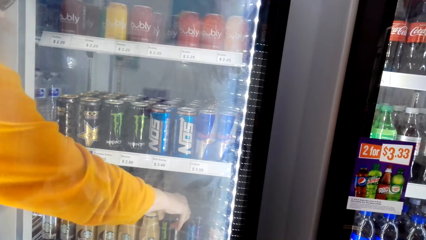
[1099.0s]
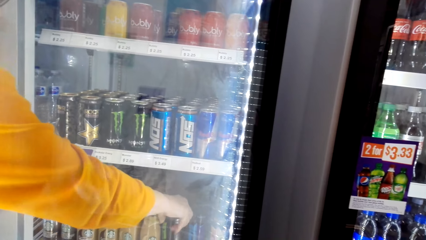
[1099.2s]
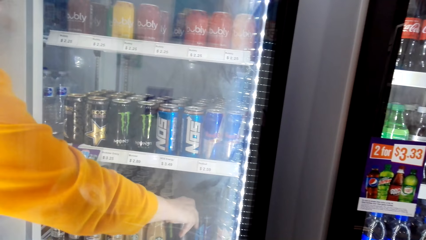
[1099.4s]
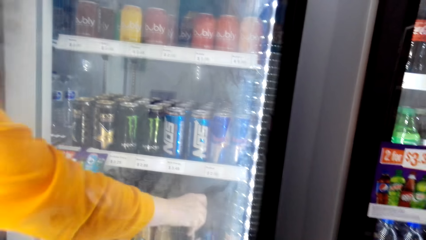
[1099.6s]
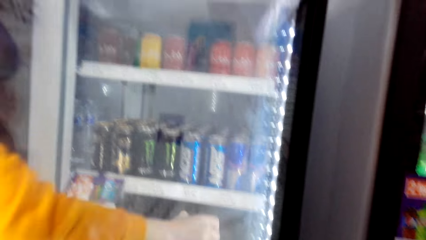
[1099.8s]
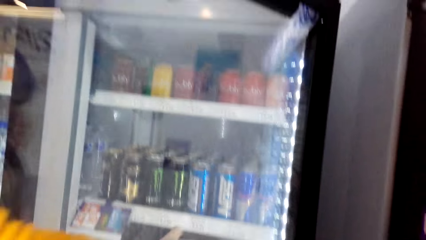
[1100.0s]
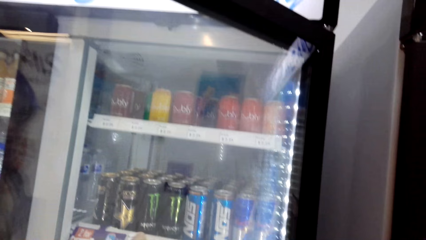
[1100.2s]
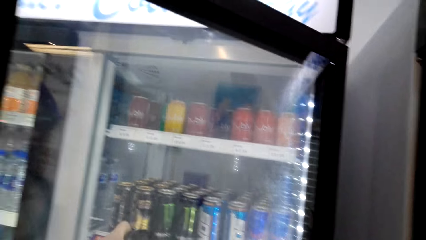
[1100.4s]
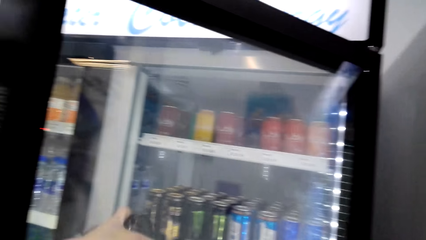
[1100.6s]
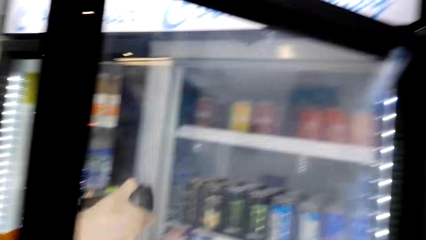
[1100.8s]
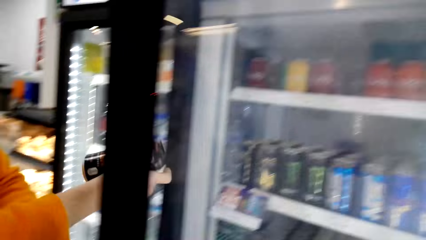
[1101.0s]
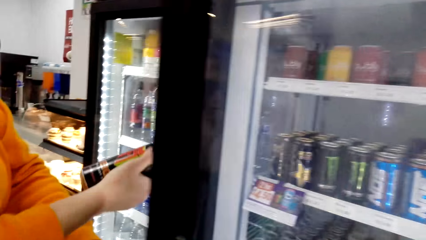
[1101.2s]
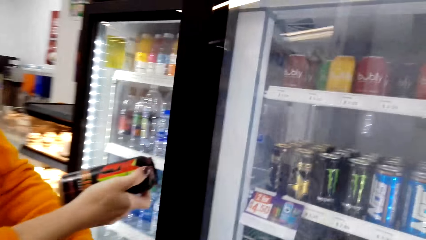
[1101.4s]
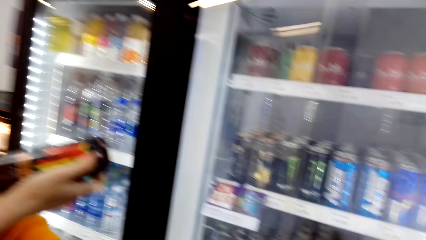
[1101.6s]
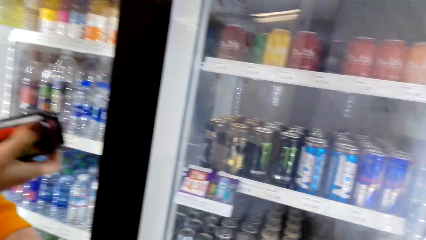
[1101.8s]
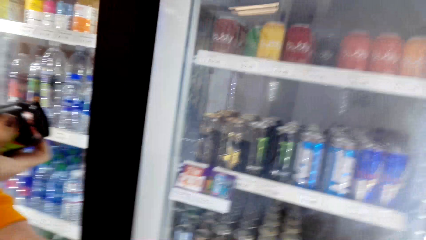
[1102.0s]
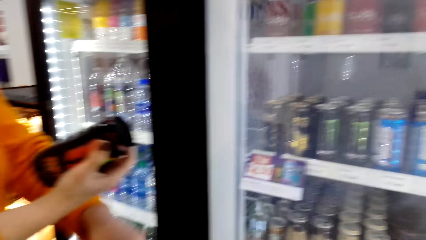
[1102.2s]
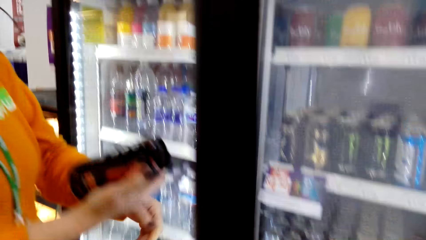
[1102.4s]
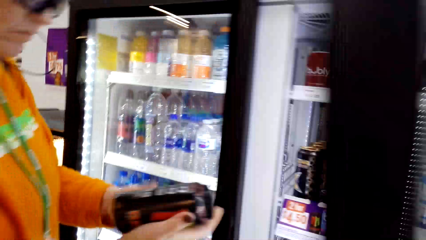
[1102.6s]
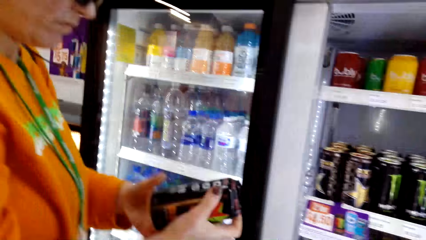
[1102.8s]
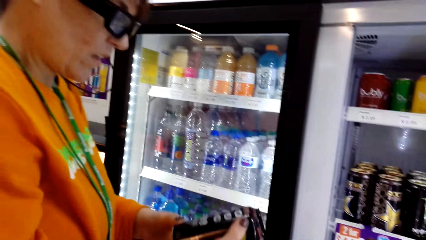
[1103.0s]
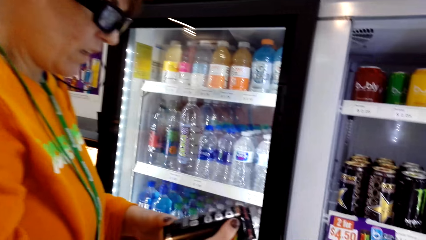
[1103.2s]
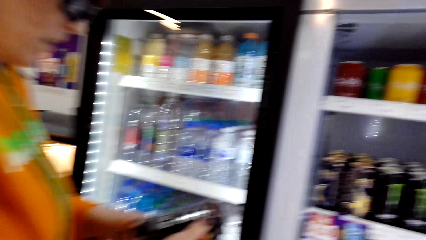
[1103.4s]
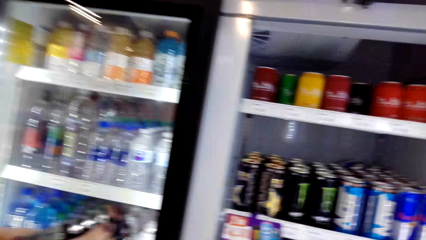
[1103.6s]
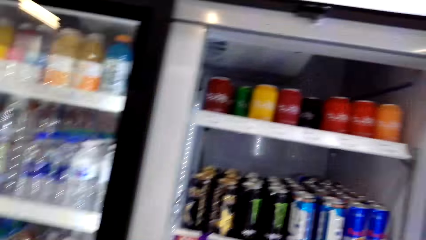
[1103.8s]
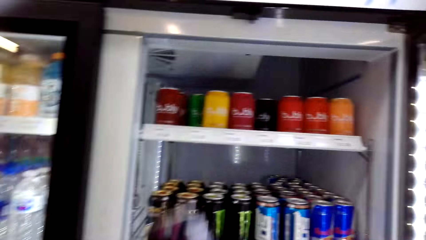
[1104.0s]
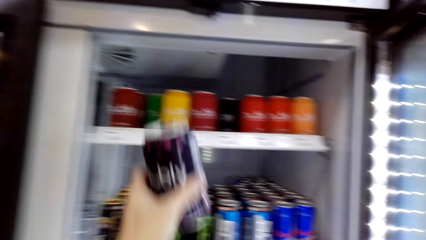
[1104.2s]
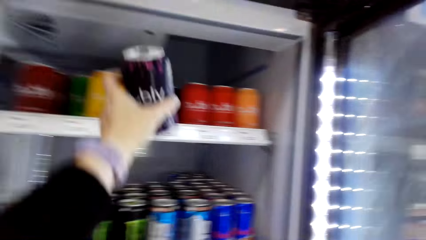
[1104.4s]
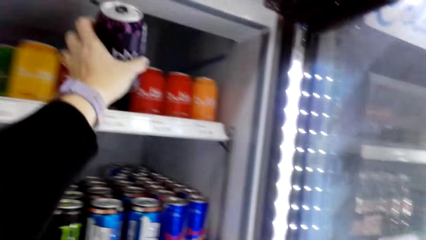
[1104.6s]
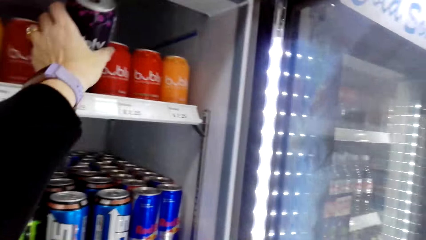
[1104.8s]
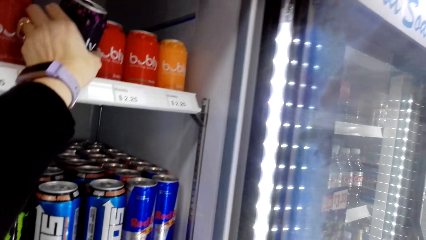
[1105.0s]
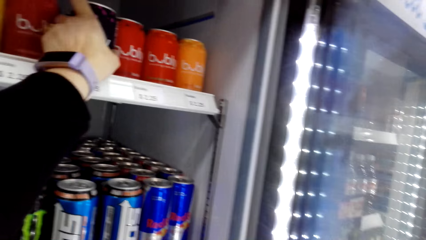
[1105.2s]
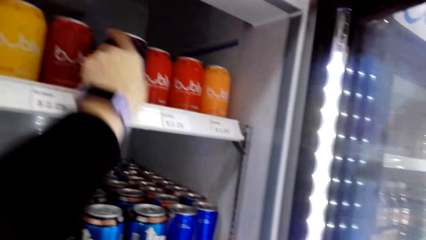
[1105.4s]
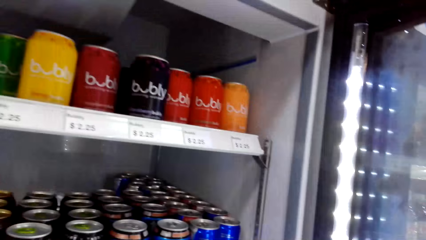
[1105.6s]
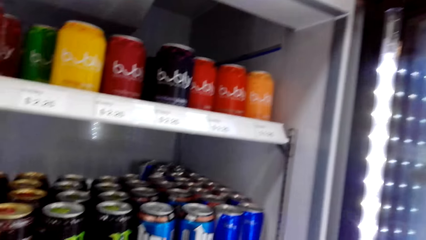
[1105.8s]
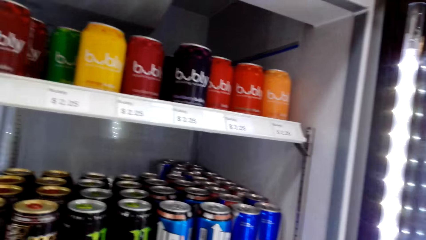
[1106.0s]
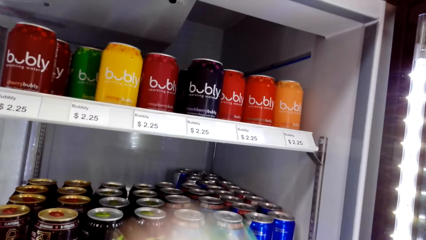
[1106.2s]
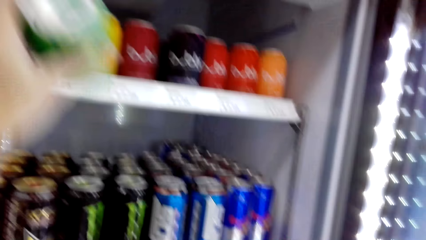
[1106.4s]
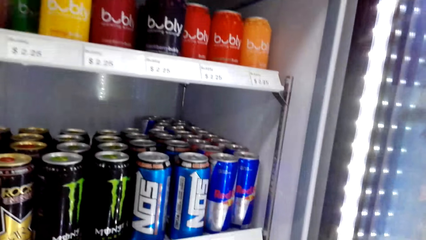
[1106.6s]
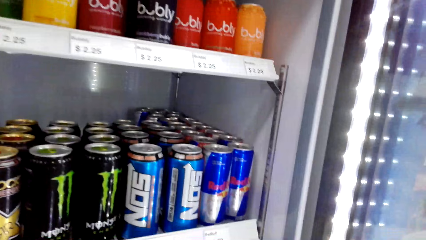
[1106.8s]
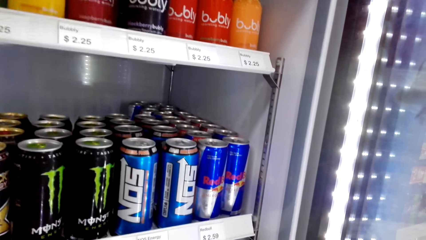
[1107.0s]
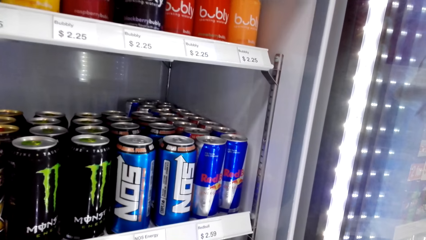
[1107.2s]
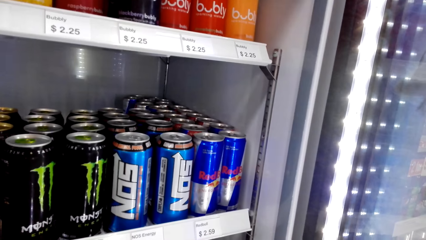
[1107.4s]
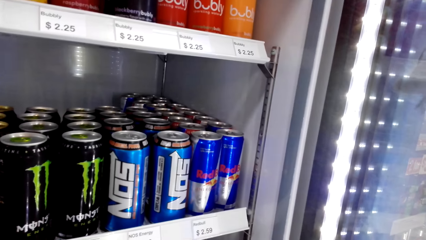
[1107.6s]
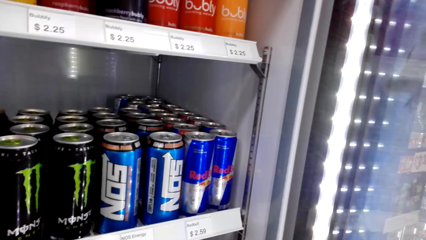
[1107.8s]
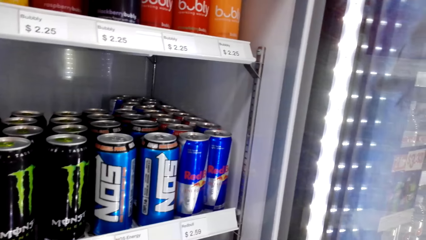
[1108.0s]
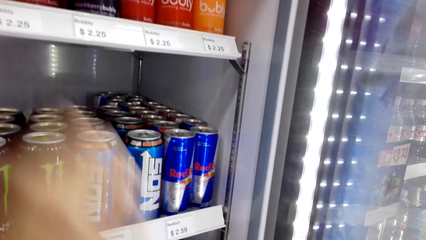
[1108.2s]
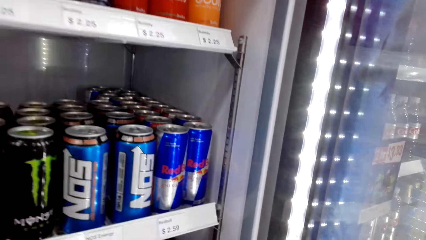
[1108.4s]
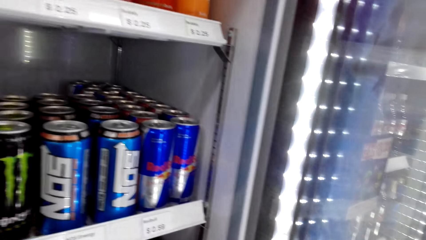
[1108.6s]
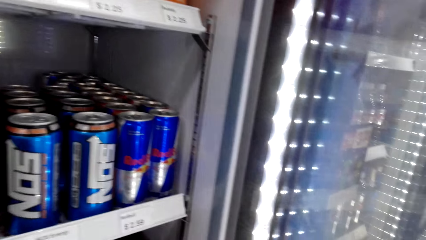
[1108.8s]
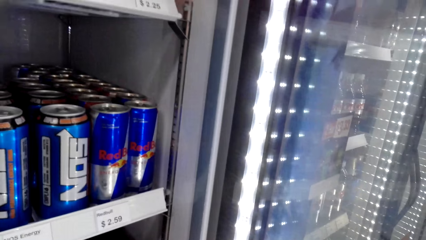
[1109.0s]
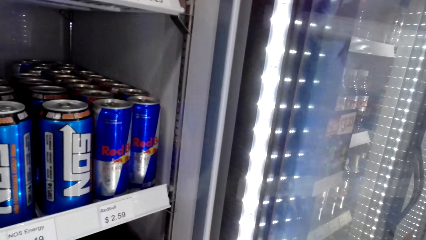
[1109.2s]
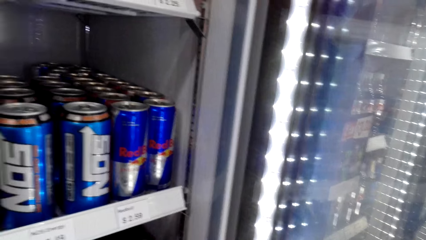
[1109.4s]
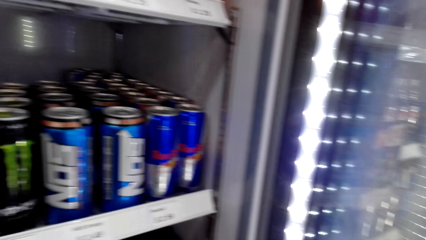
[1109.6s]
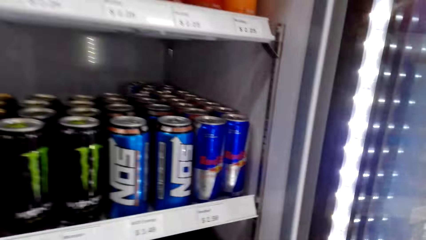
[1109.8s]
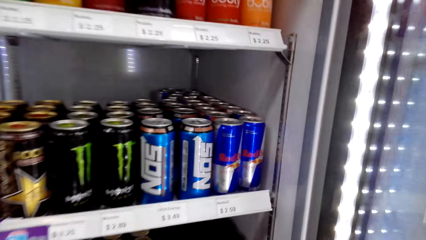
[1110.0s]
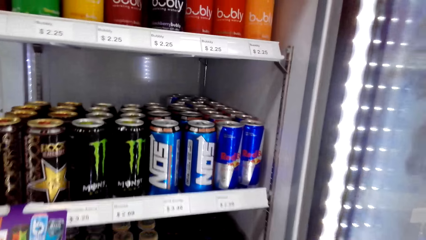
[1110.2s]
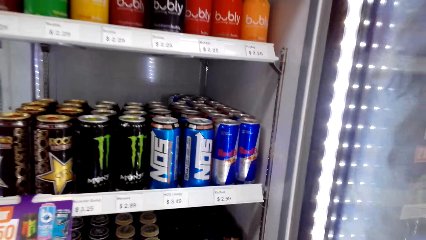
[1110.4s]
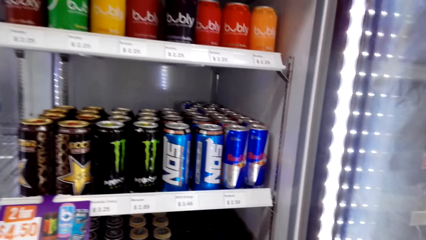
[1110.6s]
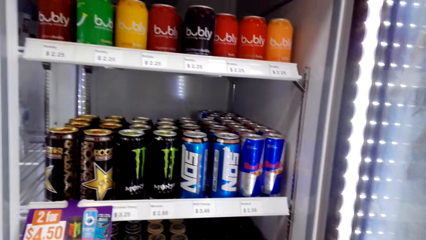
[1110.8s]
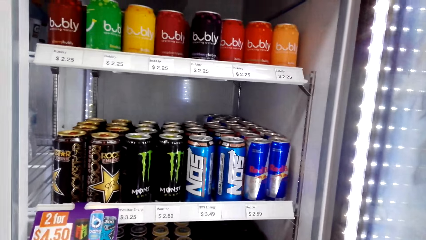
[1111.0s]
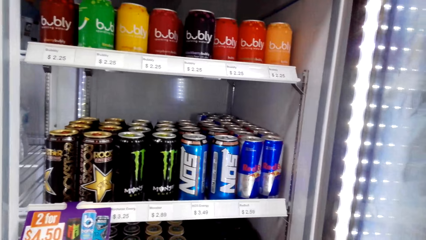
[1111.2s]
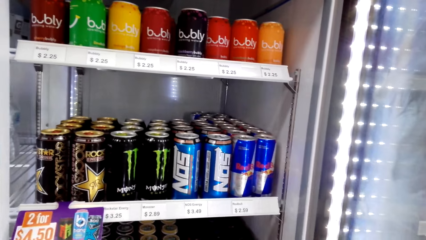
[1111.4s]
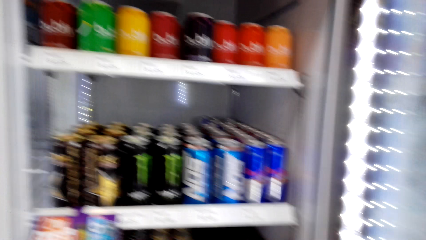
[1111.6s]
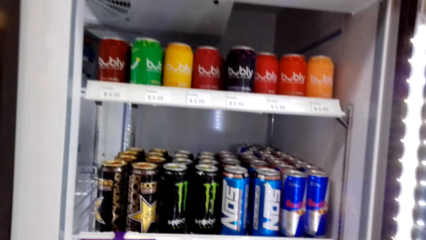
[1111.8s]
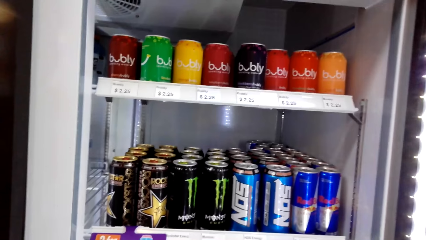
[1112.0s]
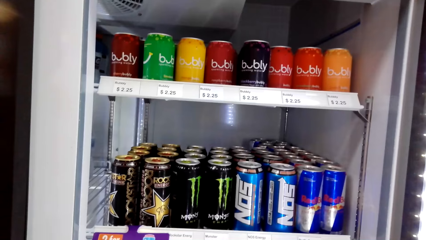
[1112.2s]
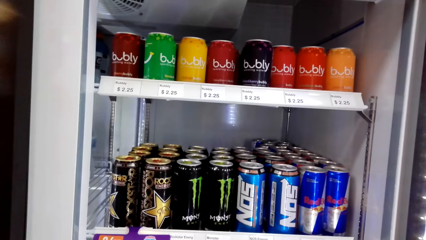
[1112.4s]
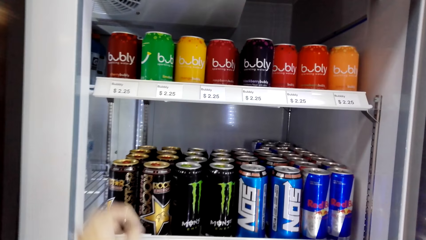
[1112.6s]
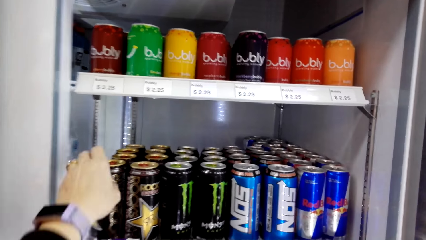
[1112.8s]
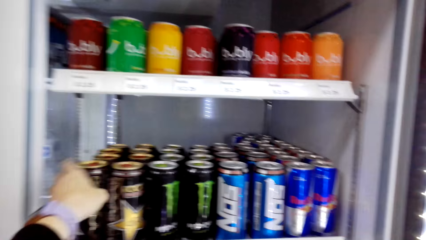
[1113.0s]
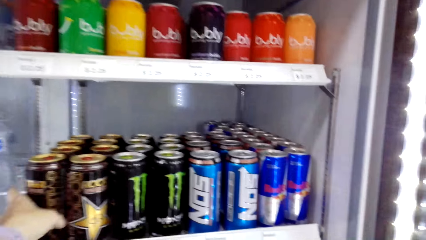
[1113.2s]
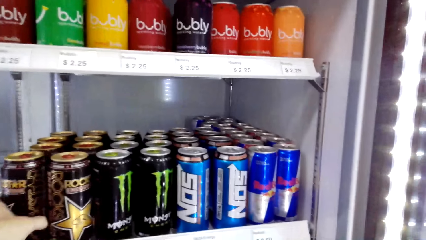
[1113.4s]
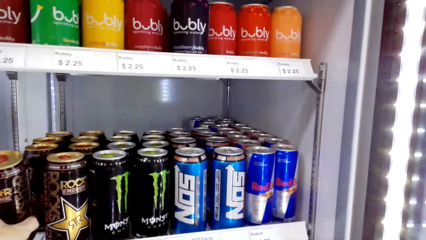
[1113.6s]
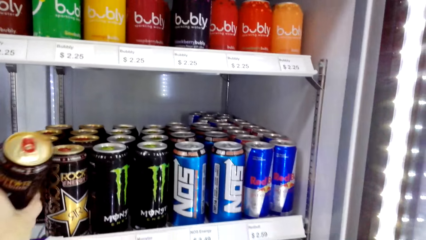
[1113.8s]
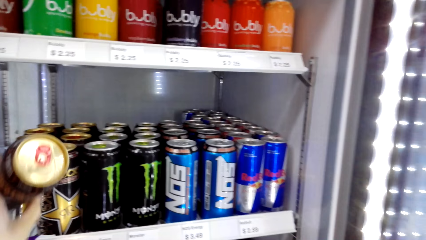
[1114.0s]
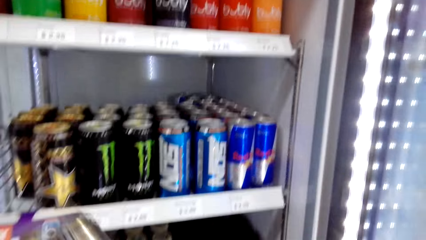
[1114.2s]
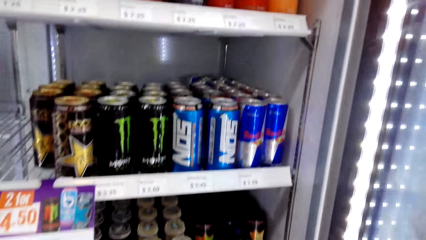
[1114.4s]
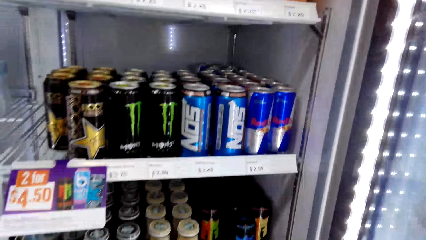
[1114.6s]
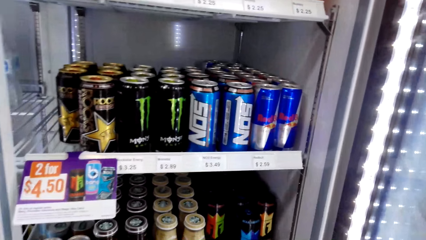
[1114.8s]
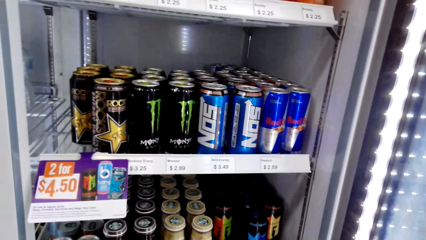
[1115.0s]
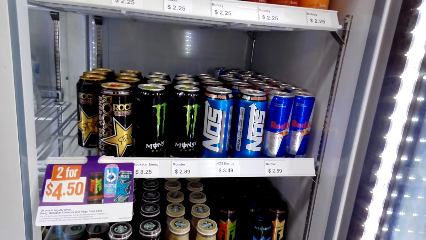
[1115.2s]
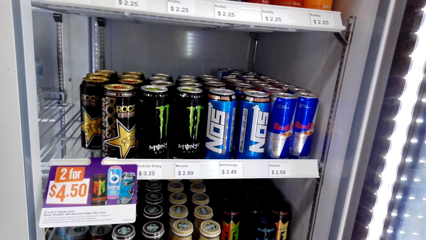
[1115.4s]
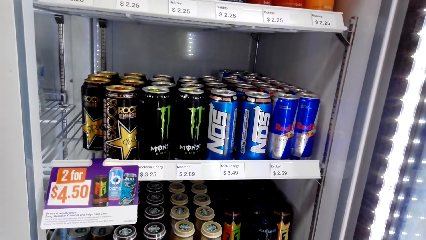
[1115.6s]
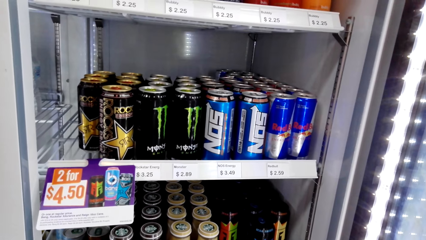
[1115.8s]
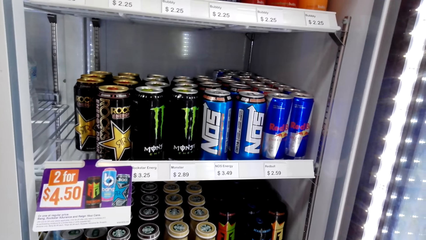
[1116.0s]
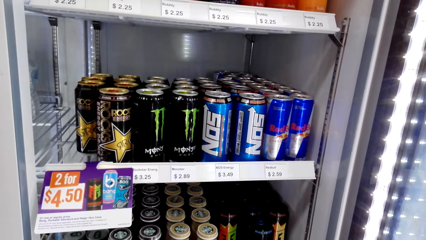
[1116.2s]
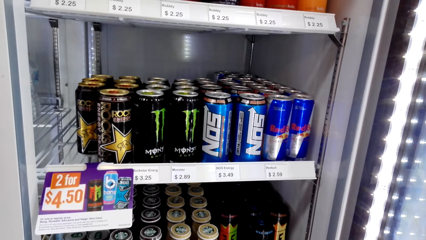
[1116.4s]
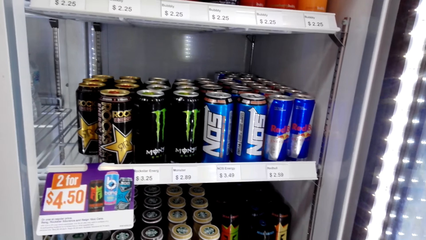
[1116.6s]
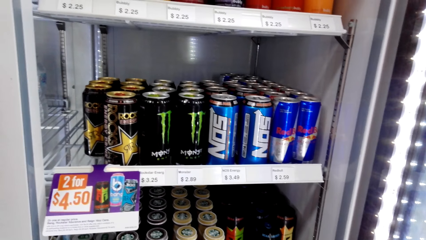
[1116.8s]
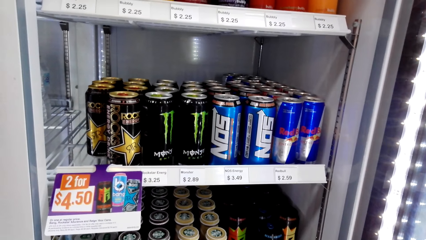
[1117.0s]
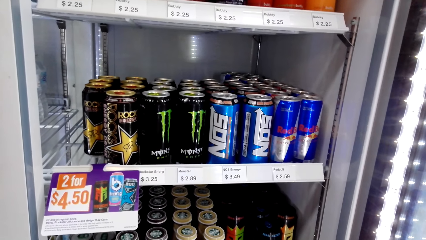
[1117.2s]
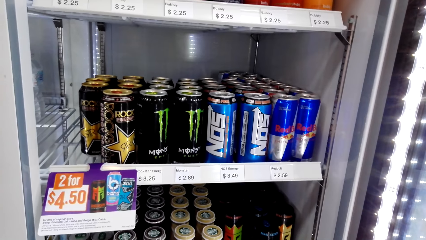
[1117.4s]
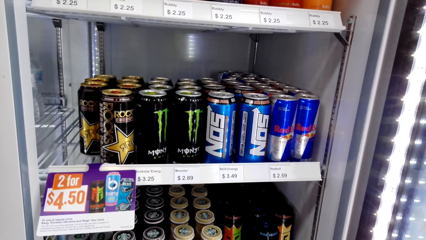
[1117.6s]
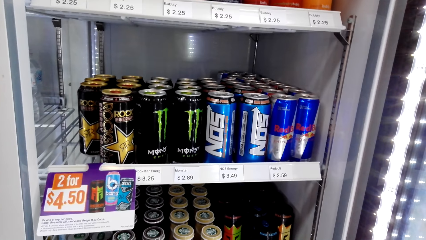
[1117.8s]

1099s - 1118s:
A woman picks an energy drink from the fridge. The woman stands on the floor. The camera wearer returns the Bubly energy drink in the fridge. They stand on the floor. They pick a Rockstar energy drink from the fridge. They stand on the floor.
